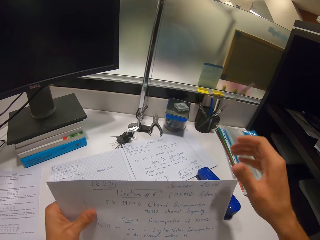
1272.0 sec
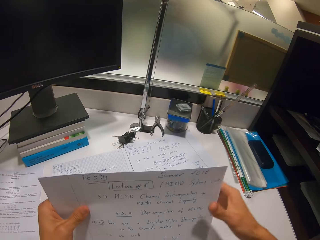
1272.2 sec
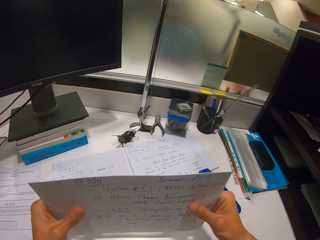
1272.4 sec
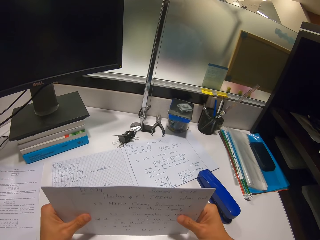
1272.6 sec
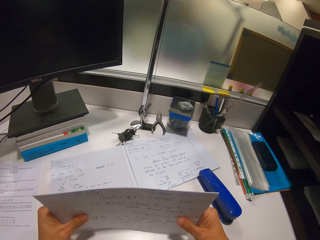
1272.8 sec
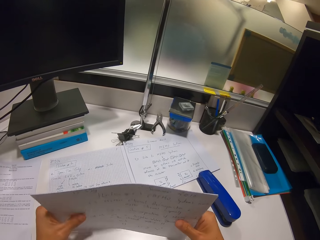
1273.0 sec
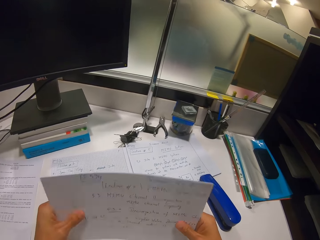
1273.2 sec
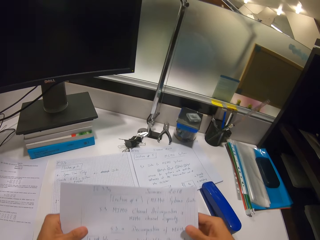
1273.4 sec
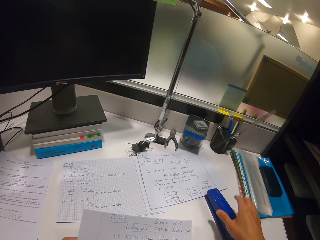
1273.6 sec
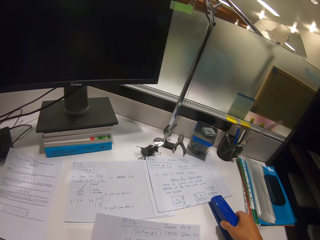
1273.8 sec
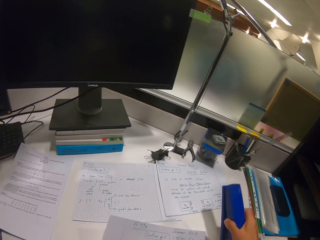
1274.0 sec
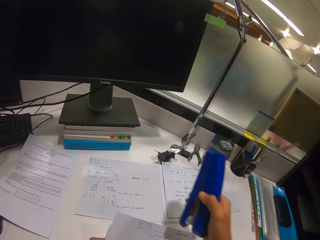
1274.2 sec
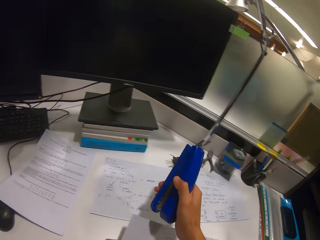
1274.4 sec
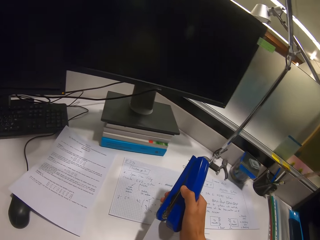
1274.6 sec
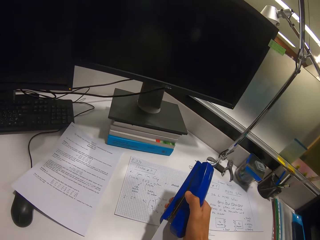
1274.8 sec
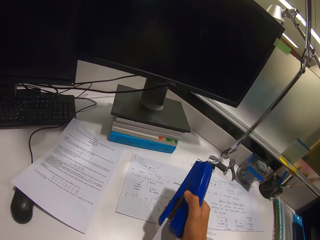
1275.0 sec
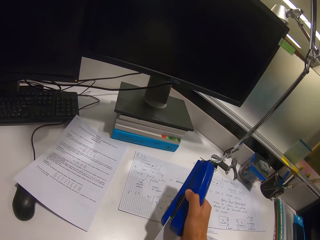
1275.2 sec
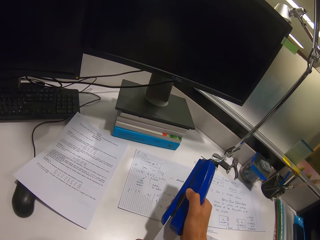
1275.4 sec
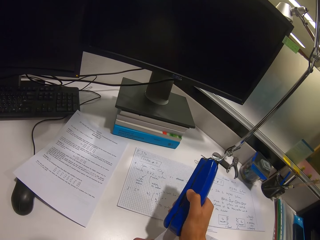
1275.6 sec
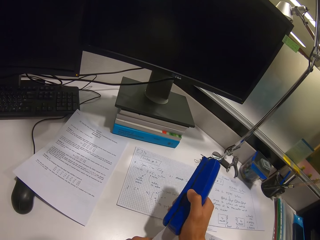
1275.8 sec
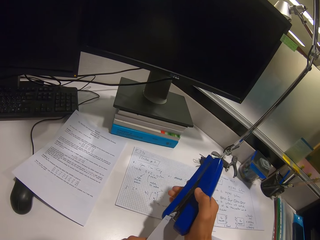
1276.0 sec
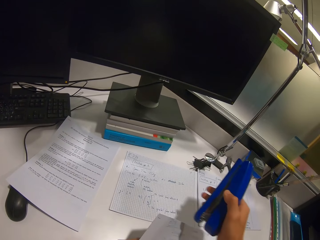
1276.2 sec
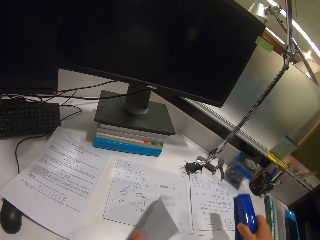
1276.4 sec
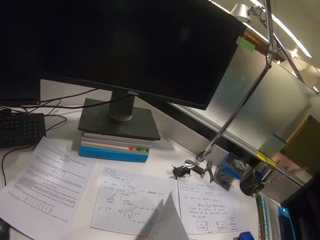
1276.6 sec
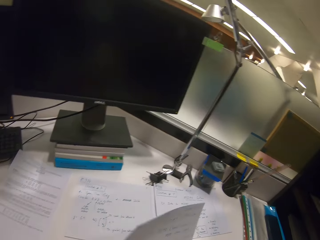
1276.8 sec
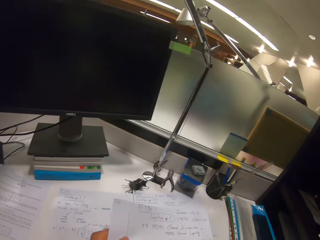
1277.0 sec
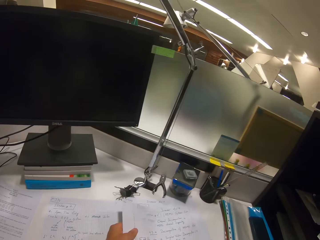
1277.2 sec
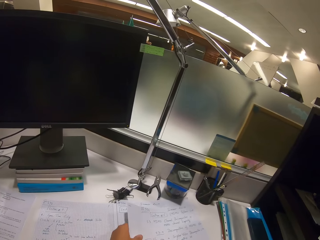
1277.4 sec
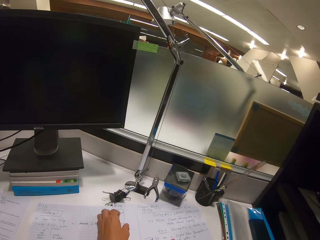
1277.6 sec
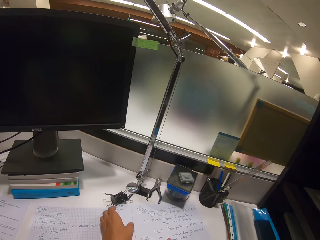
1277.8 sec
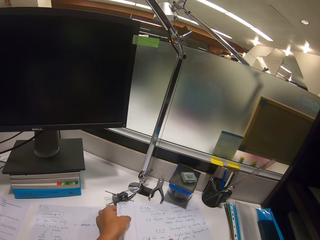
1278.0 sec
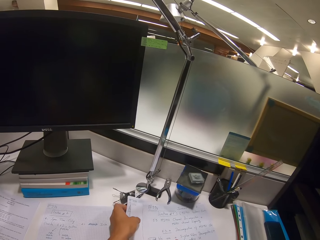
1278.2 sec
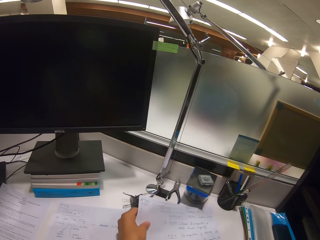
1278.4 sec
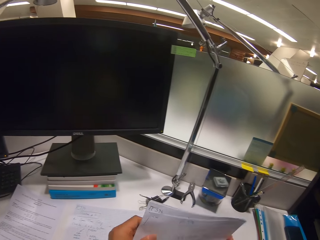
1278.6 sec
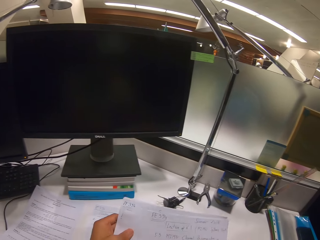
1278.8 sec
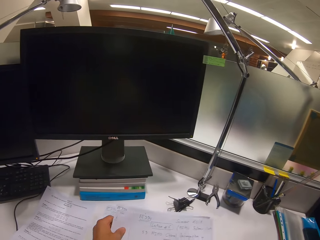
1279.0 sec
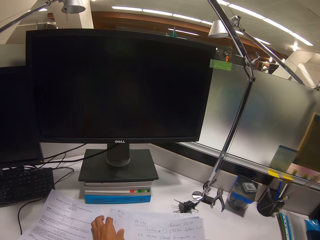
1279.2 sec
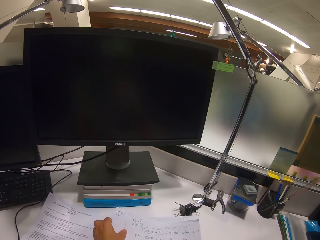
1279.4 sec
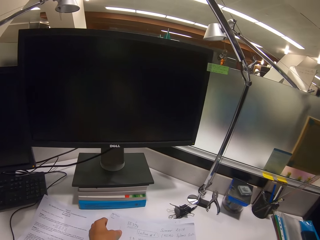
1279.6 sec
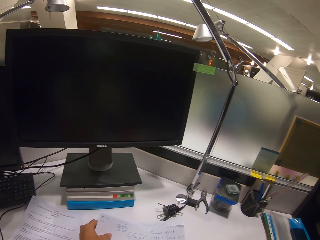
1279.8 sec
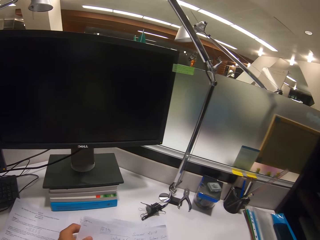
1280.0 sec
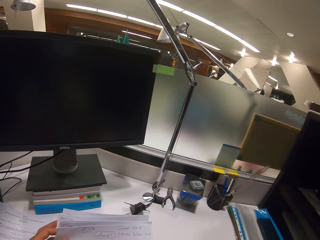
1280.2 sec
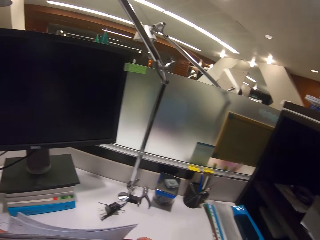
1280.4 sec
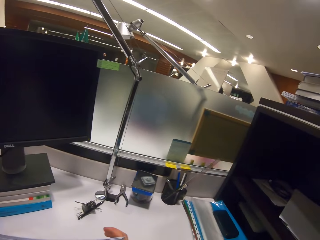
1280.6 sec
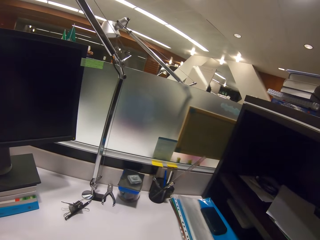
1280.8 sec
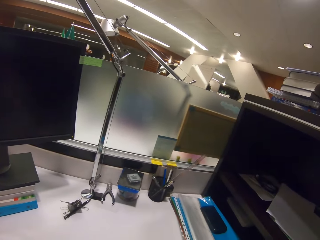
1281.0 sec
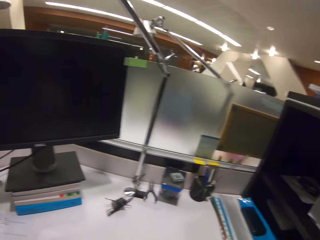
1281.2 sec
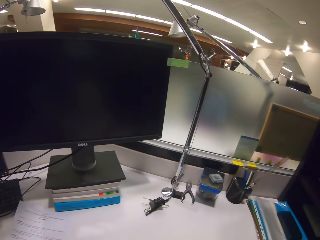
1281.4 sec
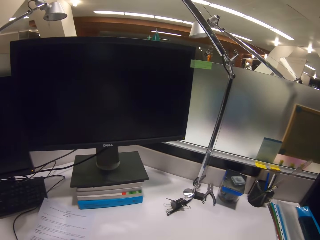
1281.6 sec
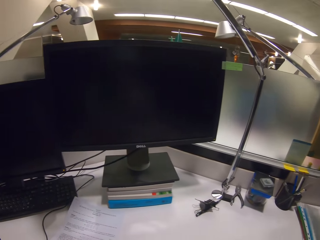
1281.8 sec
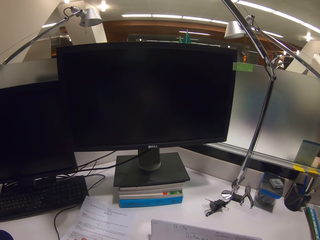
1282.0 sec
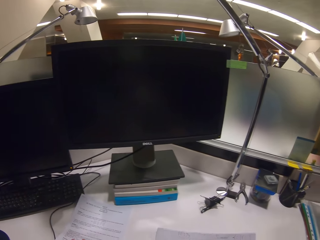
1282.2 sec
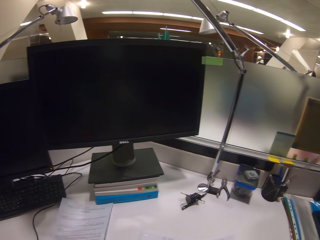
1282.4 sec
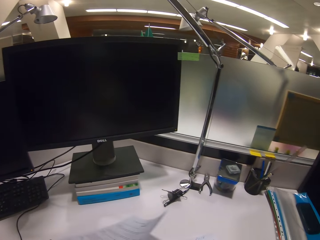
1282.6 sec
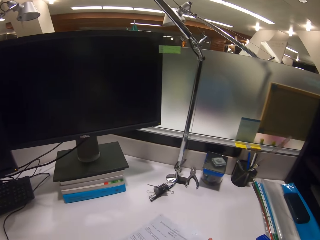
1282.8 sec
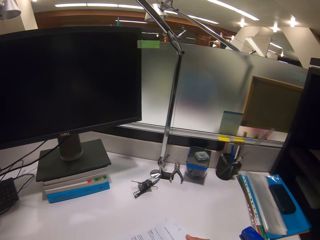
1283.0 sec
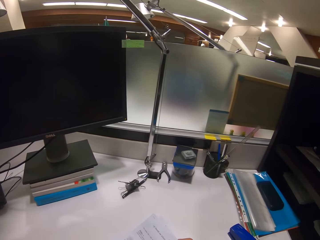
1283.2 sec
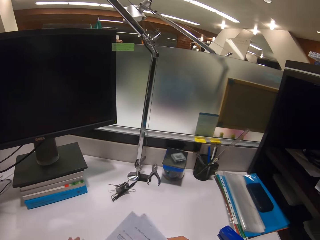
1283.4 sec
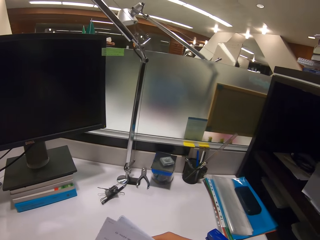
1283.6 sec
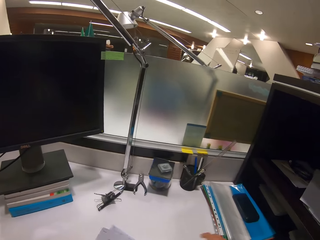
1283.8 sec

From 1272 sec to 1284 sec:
The camera wearer arranges the papers together. They arrange the papers together again. They pick up the stapler from the table. They staple the papers together. They place the papers on the table. They place the papers on the table again. They pick the papers from the table. They arrange the papers together.

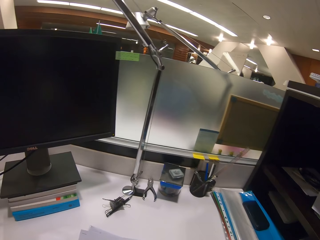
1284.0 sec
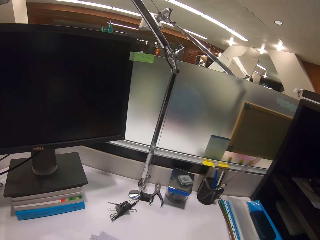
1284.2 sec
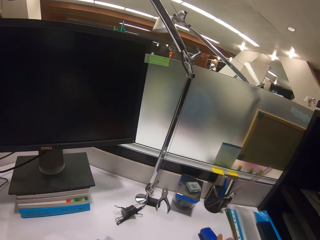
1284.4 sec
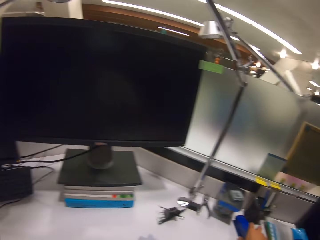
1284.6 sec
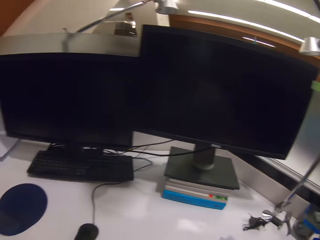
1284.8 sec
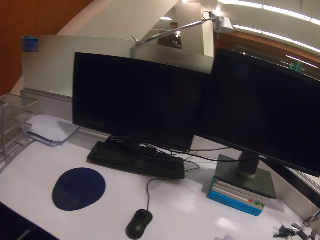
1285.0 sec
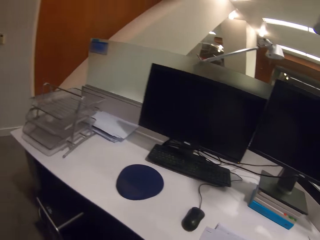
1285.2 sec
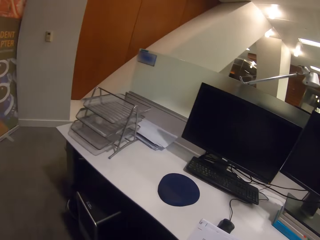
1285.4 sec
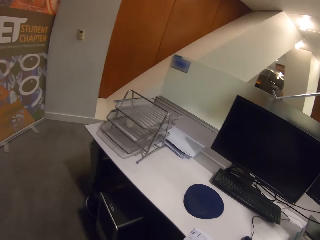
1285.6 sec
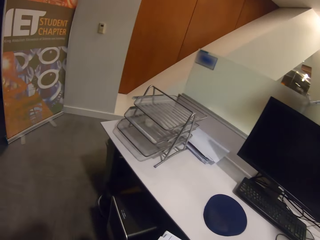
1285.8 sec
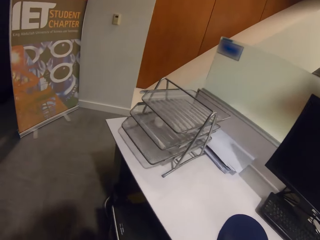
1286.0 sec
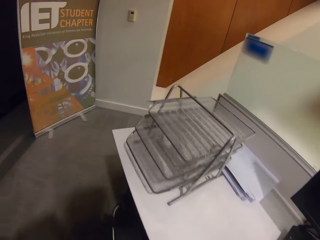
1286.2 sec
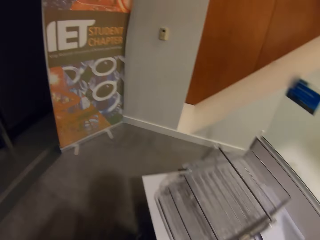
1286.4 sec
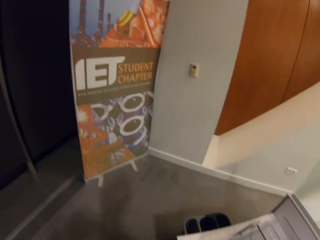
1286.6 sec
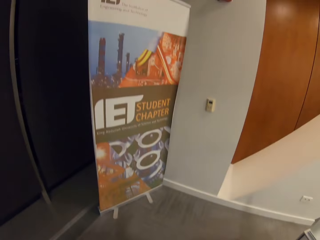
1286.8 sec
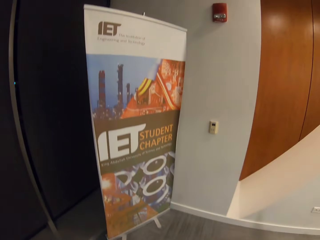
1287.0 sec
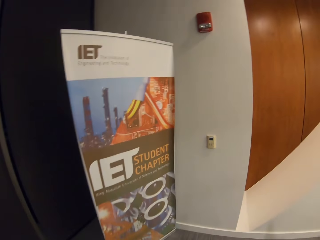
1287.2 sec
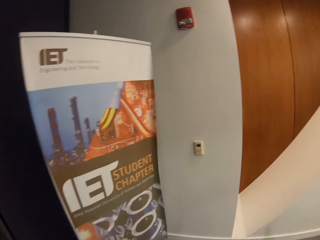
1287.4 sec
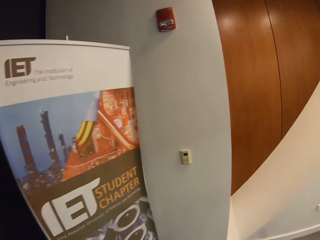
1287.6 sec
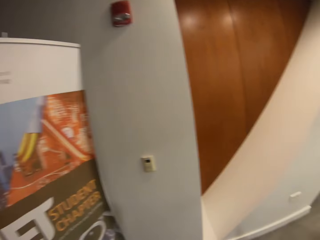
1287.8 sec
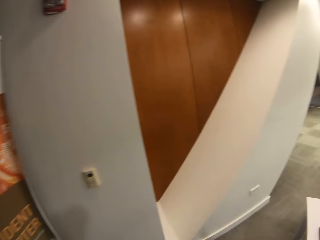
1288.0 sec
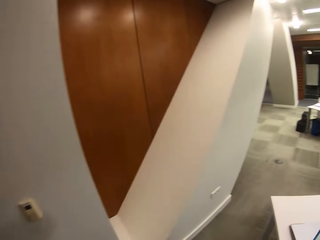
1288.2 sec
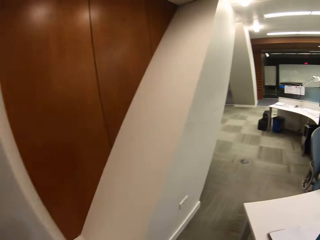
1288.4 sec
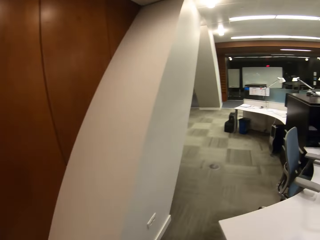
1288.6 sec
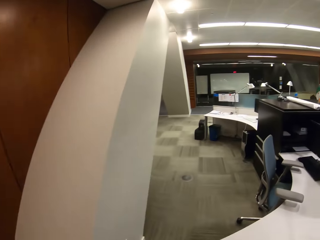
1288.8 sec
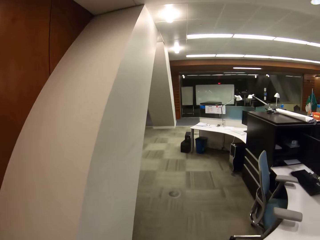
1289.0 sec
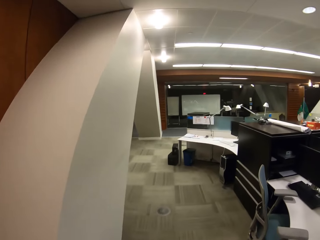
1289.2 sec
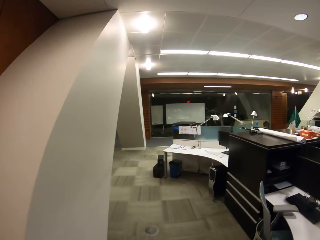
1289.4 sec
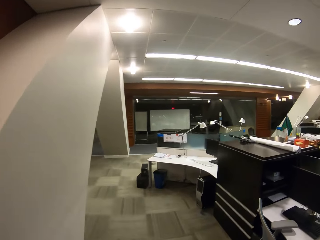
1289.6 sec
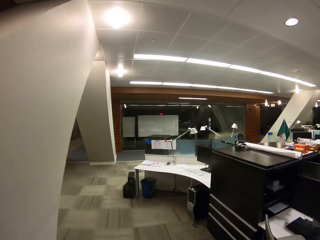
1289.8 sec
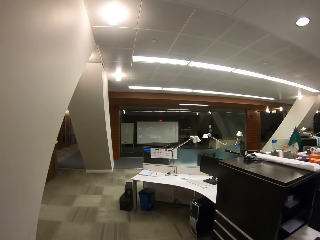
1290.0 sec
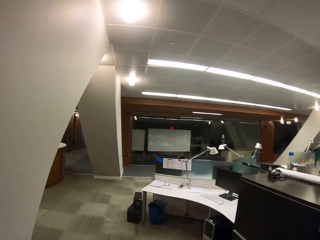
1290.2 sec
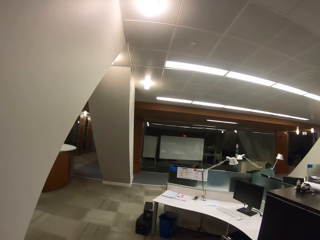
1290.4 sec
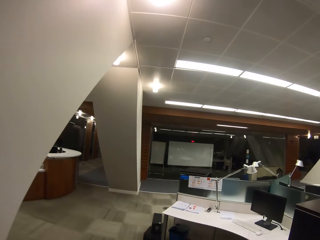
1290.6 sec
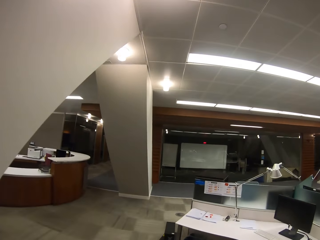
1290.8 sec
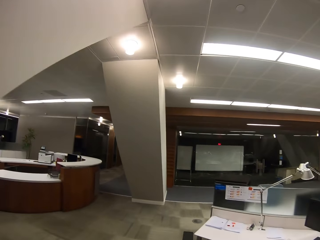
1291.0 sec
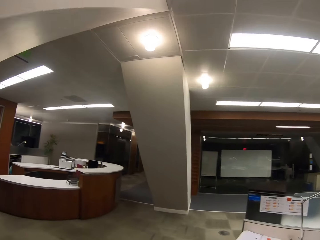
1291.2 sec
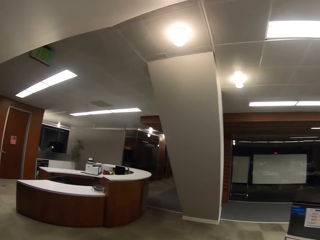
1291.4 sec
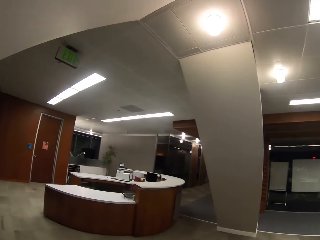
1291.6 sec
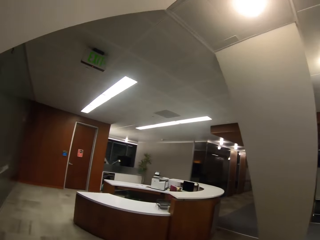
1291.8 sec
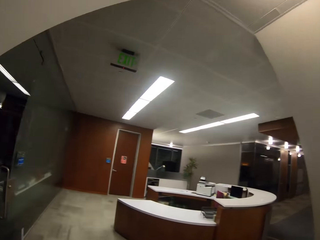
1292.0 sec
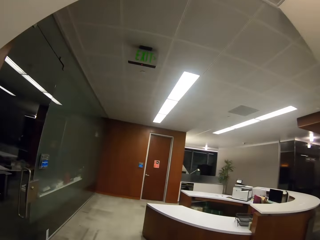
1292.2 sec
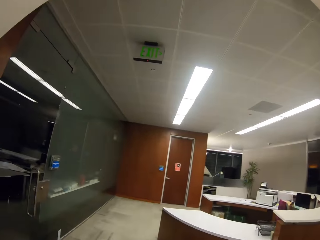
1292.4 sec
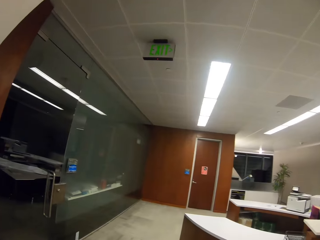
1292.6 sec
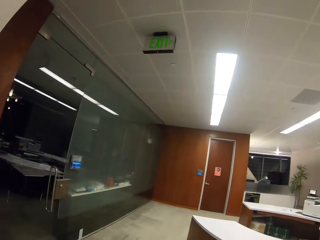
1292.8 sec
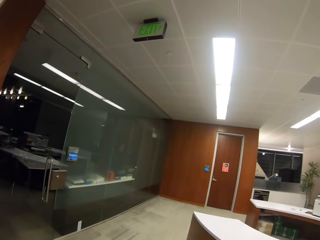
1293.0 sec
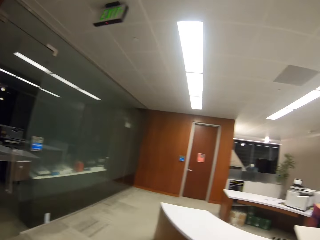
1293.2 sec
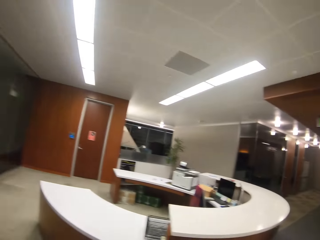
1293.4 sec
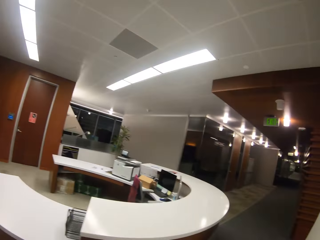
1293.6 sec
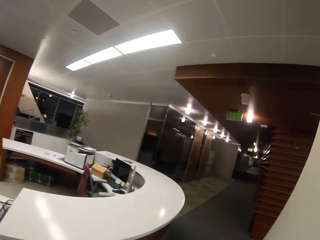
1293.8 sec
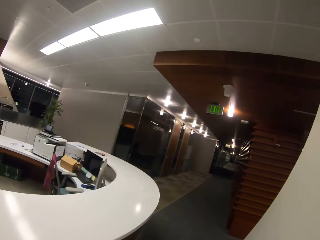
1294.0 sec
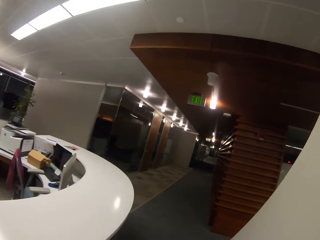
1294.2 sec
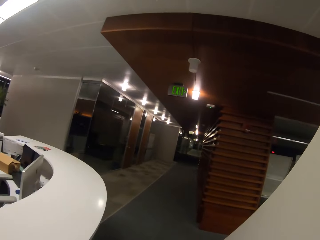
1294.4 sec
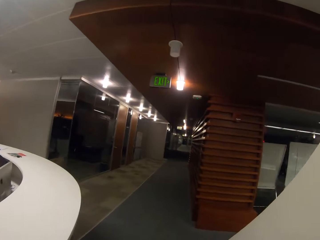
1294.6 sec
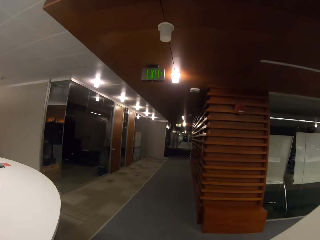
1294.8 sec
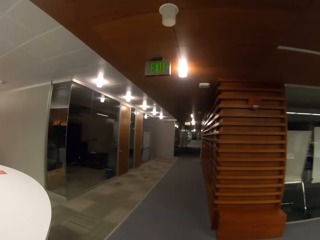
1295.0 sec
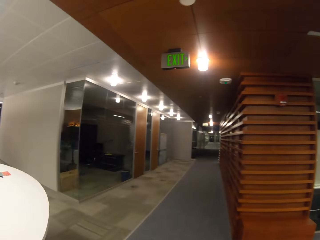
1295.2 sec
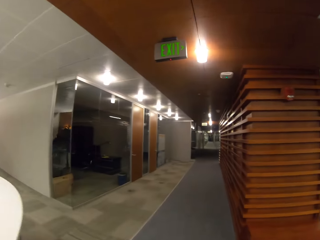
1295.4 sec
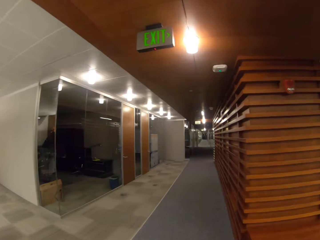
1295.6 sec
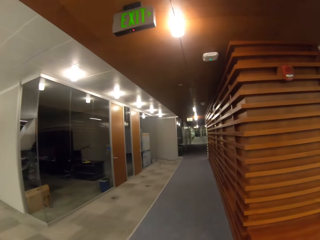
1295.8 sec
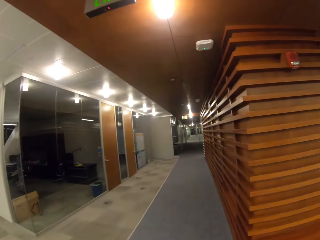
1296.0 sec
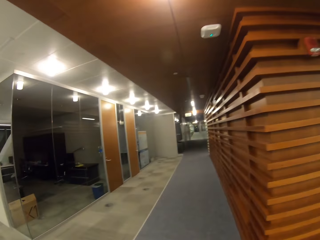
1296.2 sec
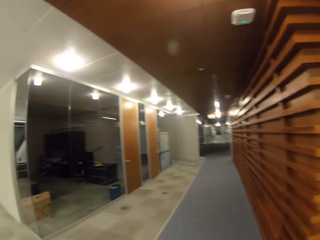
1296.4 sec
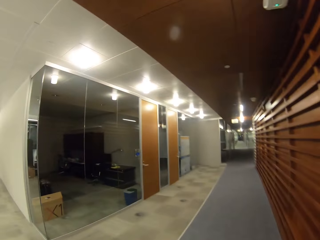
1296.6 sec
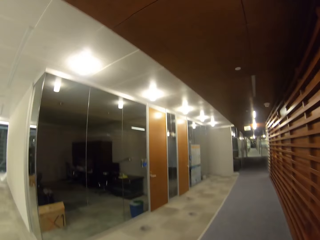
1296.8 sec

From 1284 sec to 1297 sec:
The camera wearer walks around the office. They carry the papers in both hands.
